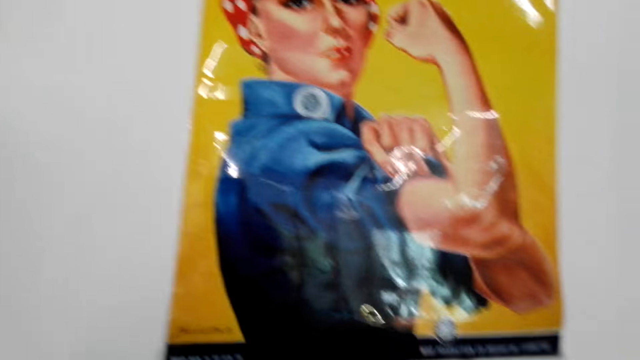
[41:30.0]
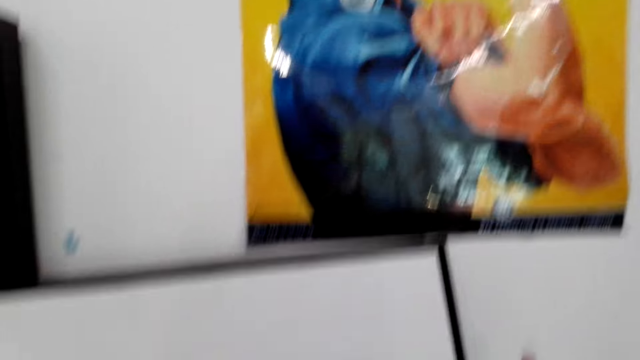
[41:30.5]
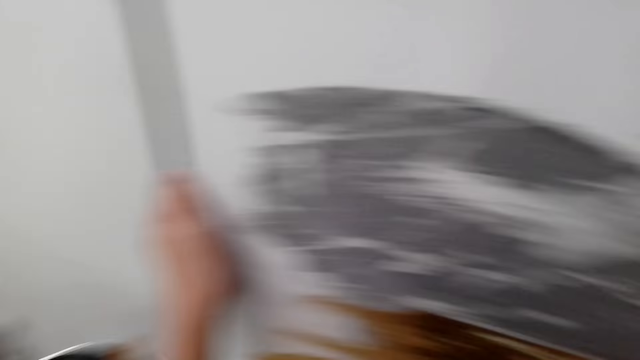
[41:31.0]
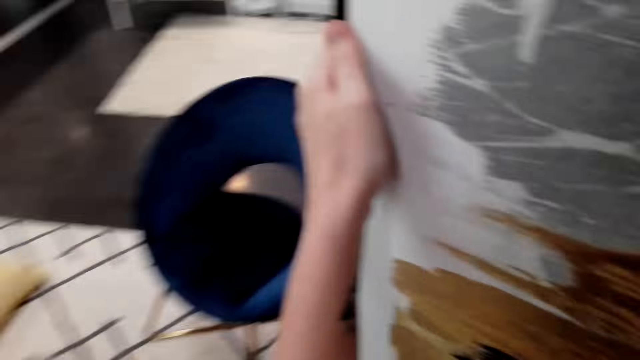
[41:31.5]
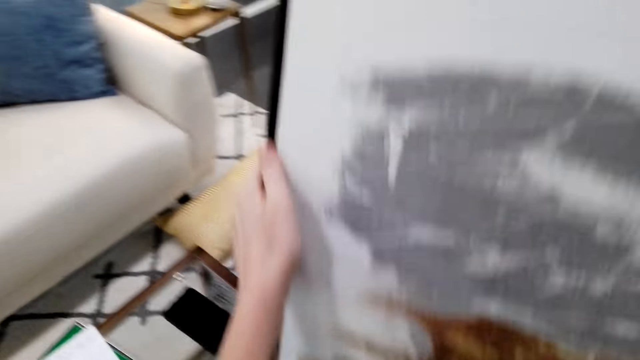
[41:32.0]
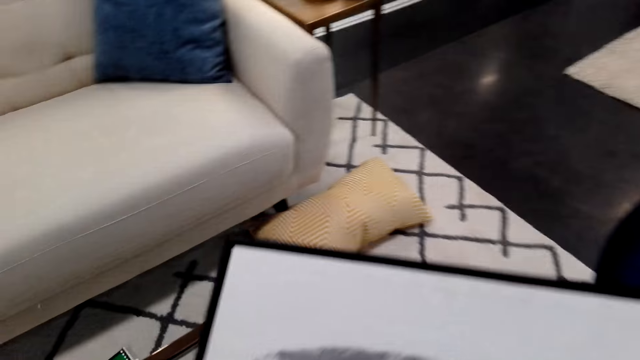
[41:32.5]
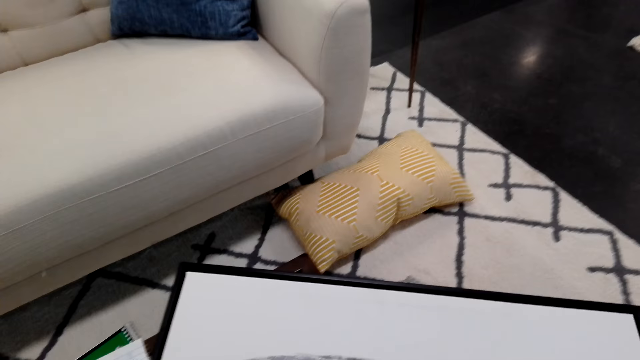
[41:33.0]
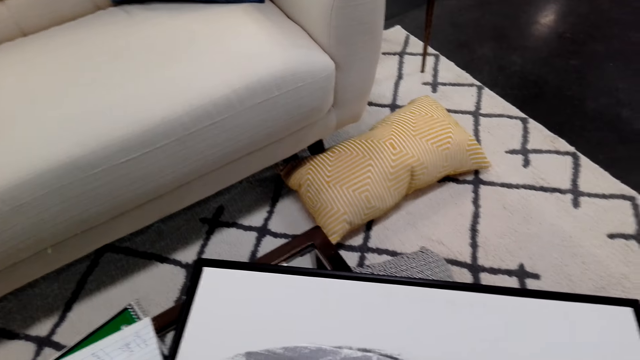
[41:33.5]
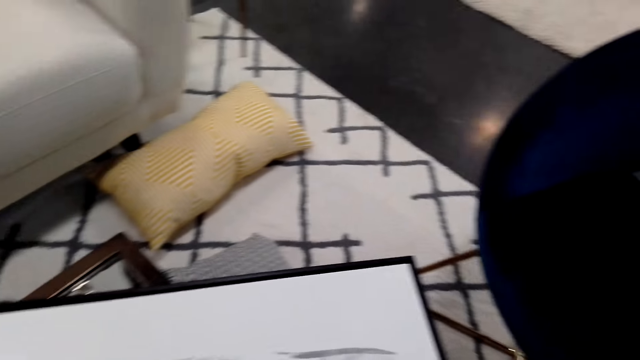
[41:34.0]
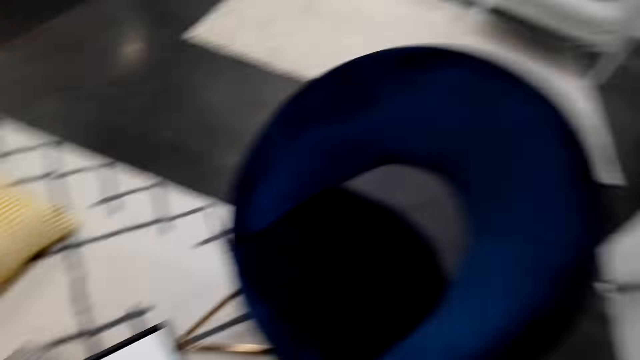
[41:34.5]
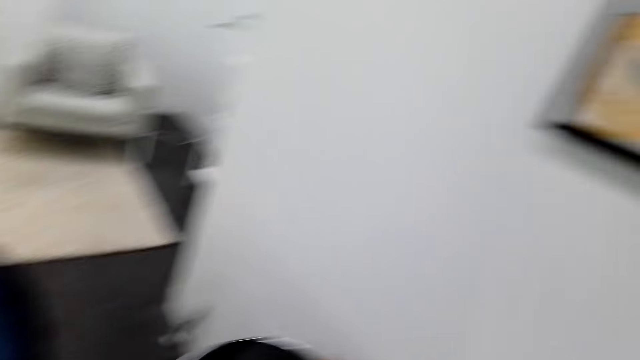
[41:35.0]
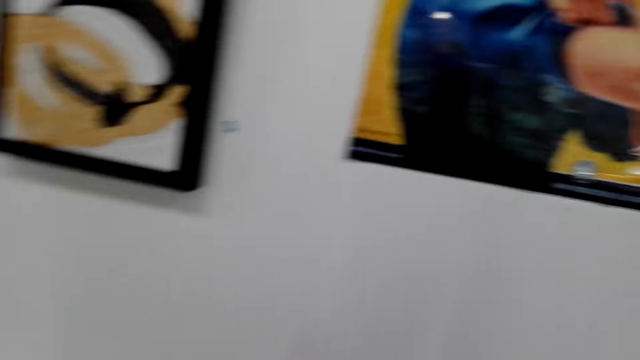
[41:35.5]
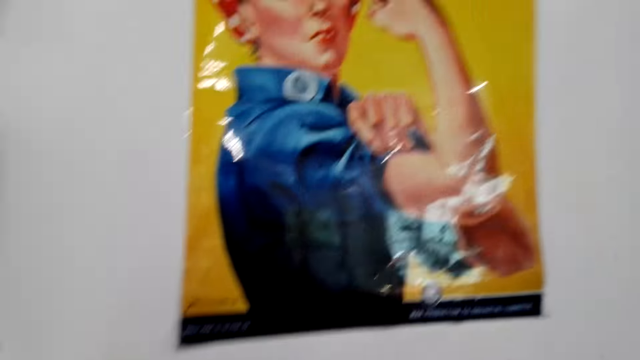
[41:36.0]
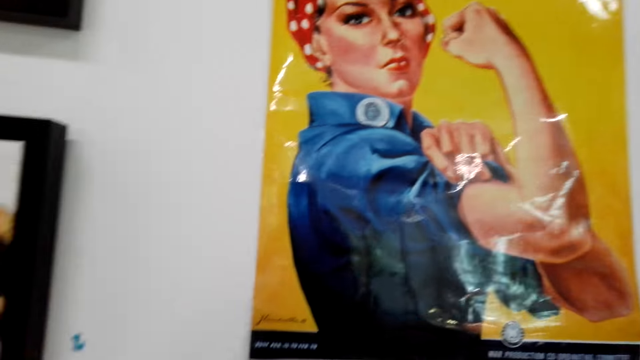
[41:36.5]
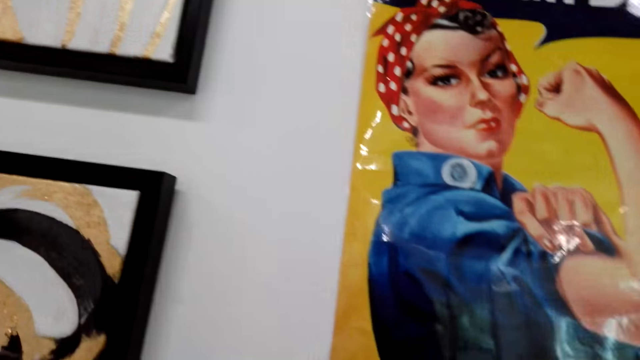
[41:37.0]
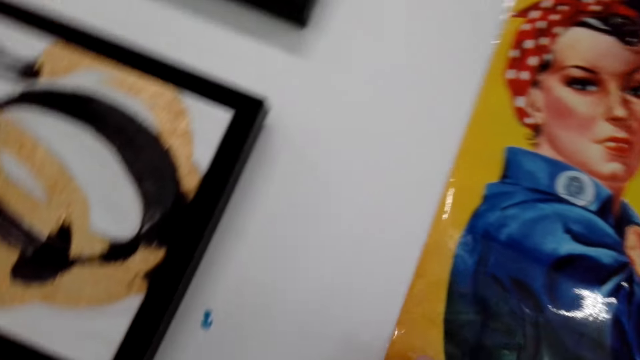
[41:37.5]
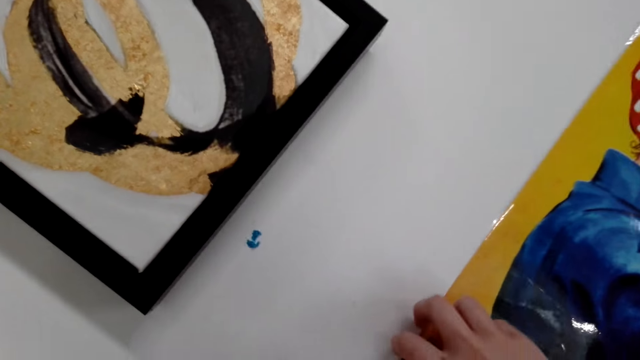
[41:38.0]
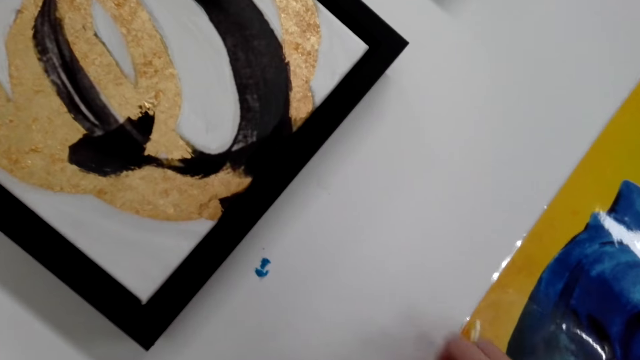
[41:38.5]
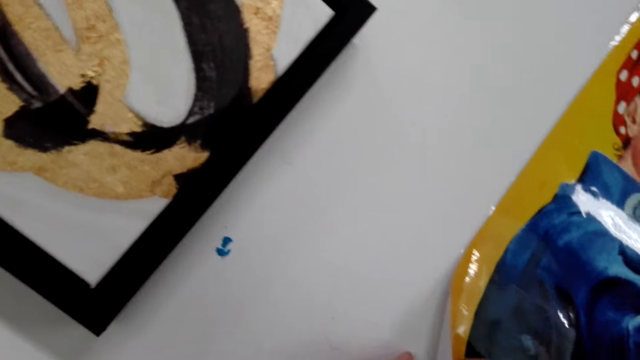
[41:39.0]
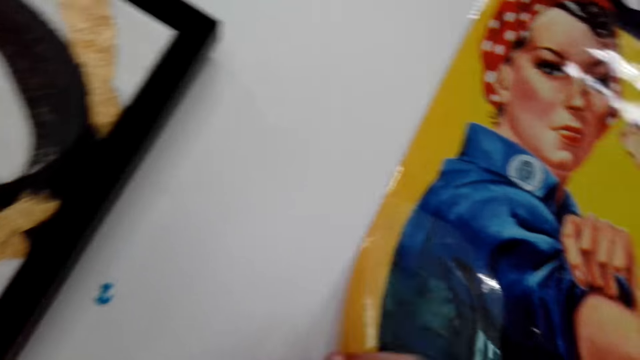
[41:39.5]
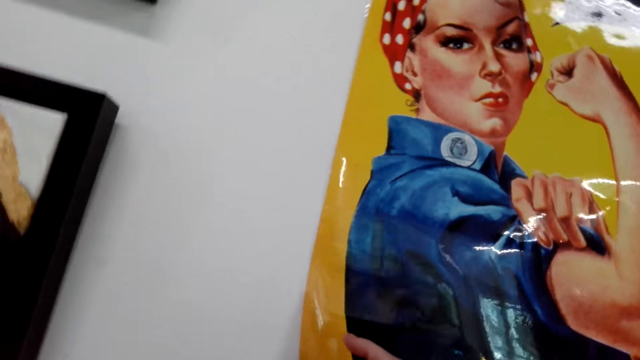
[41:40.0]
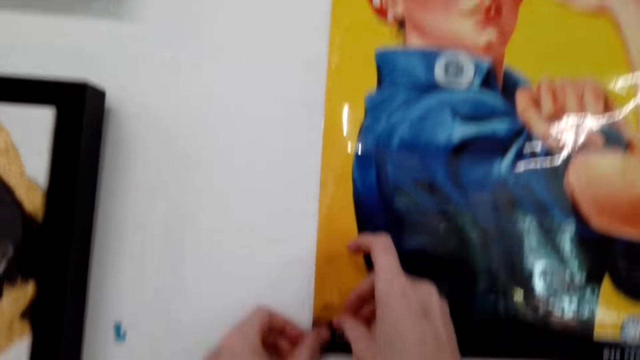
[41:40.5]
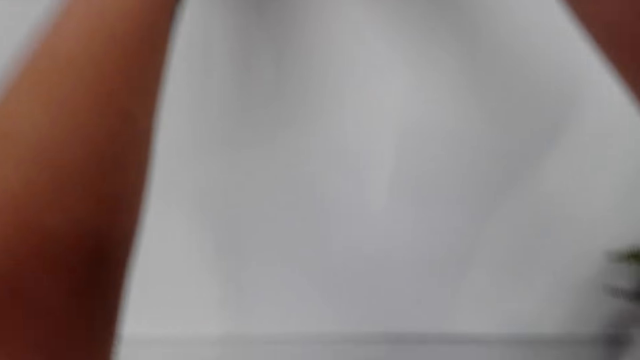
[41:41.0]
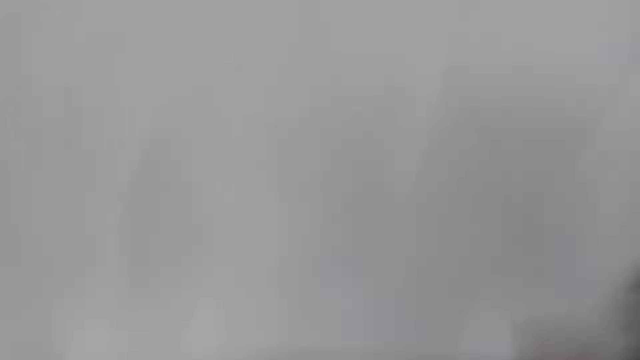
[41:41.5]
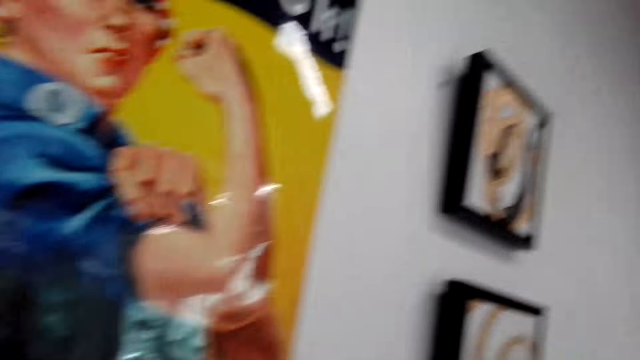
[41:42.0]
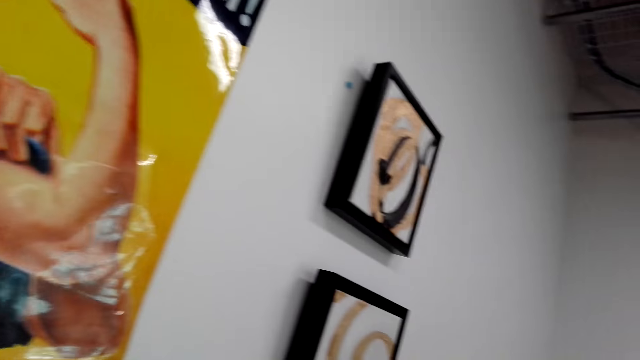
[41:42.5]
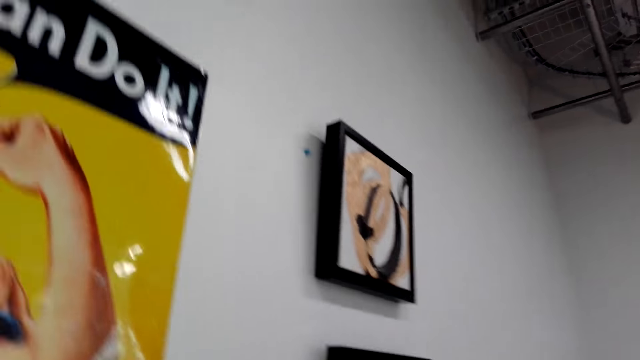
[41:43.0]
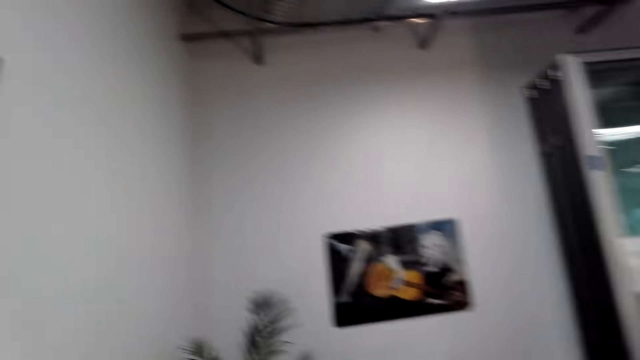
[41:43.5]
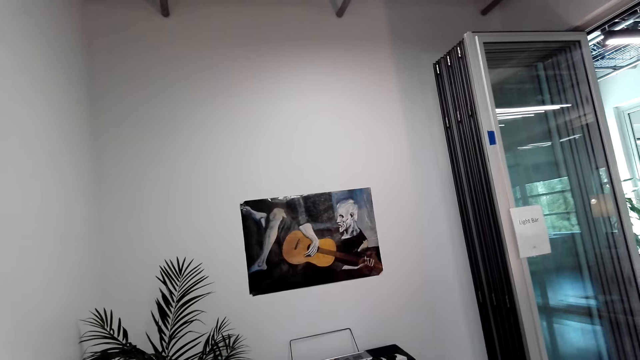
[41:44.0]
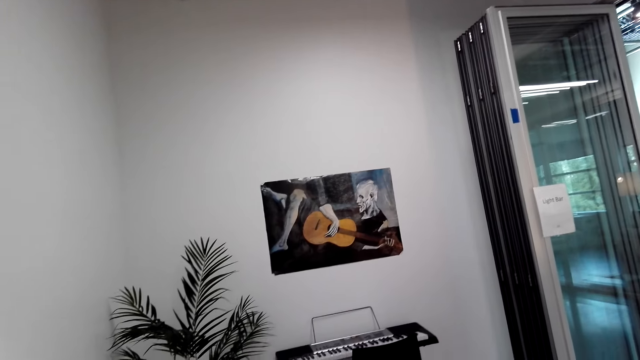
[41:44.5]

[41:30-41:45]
The camera wearer picks up a picture or sculpture. They place the sculpture on the table. They look at the wall chart. They dialogue with a woman. The camera wearer sticks a chart on the wall. They look at the wall chart.

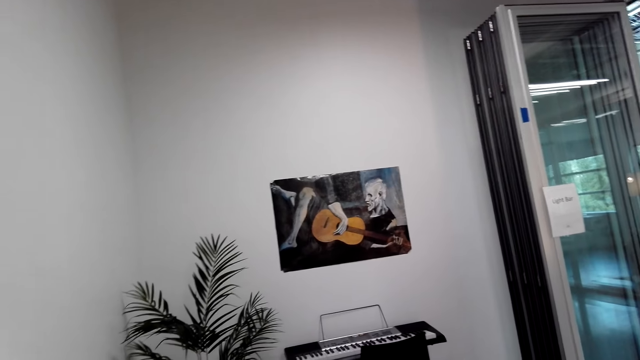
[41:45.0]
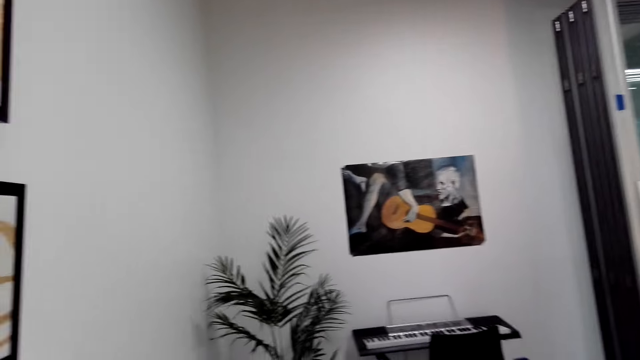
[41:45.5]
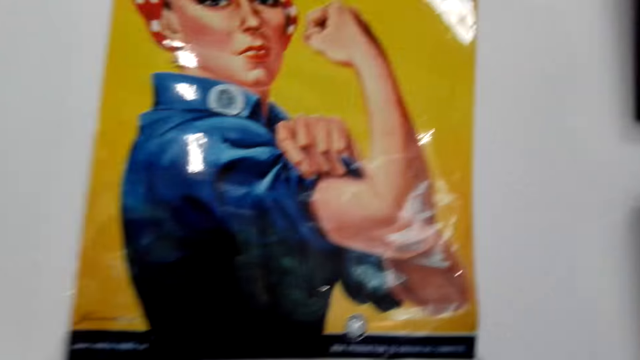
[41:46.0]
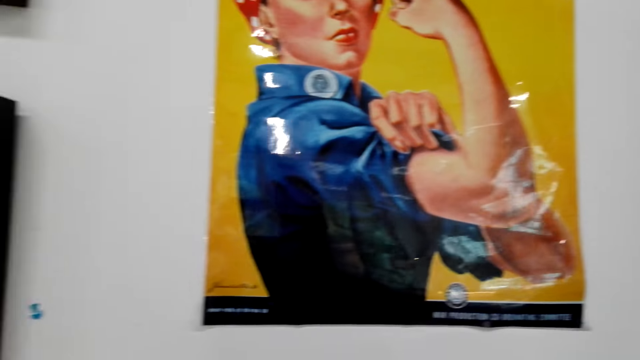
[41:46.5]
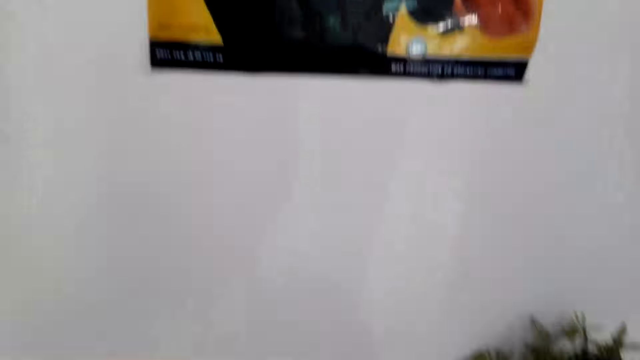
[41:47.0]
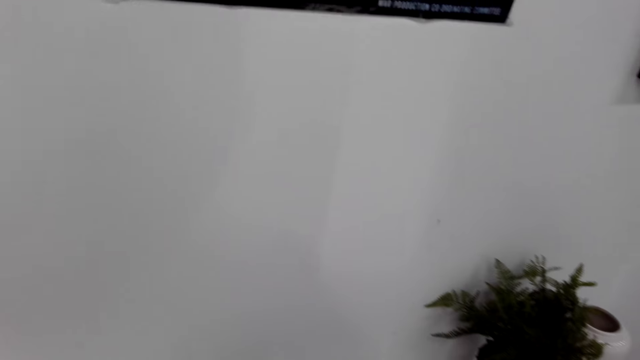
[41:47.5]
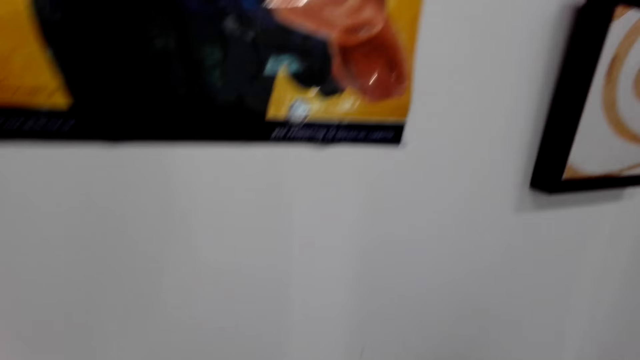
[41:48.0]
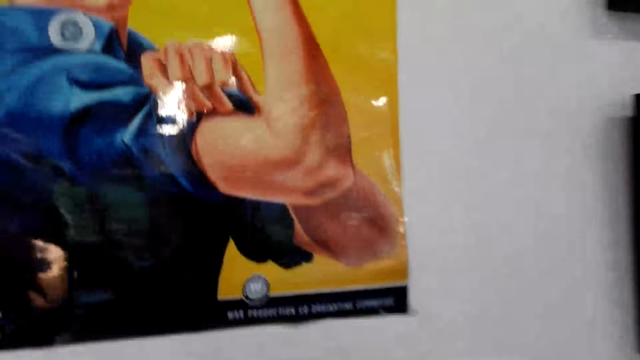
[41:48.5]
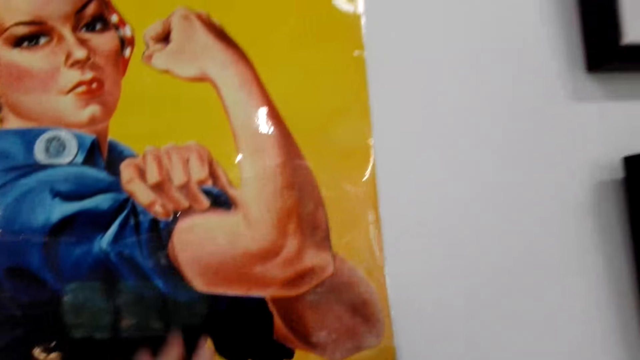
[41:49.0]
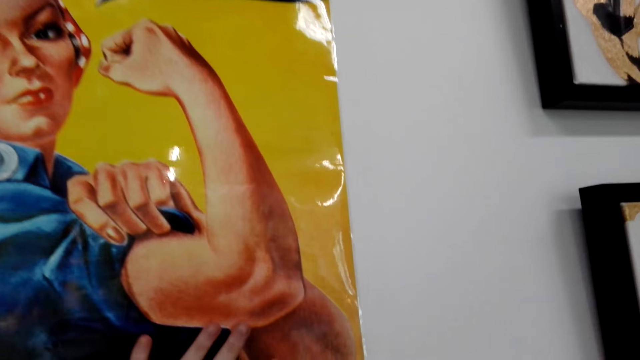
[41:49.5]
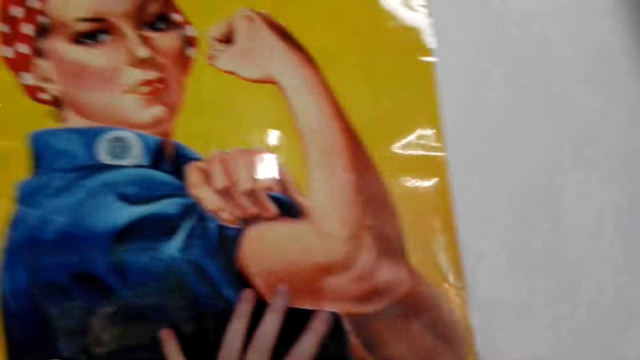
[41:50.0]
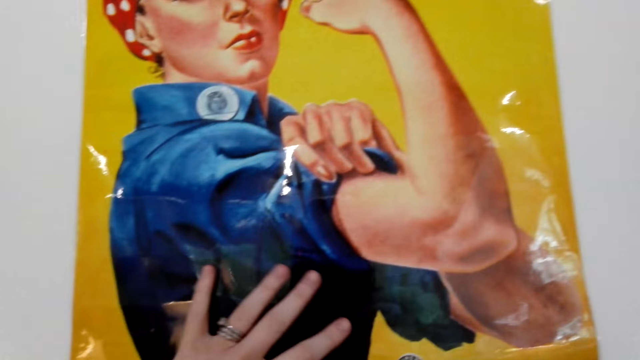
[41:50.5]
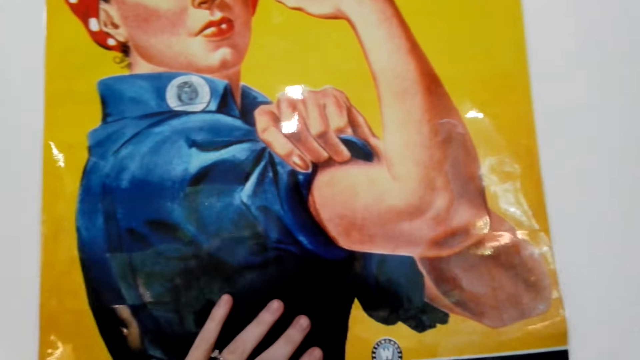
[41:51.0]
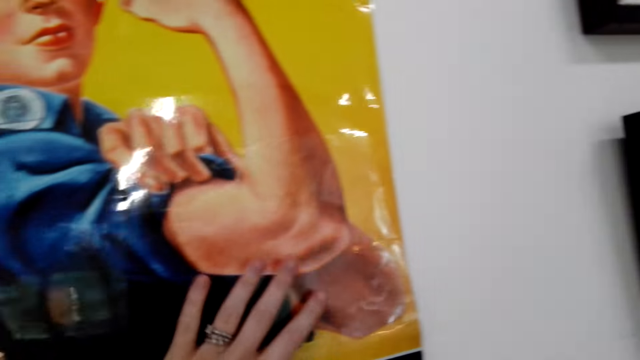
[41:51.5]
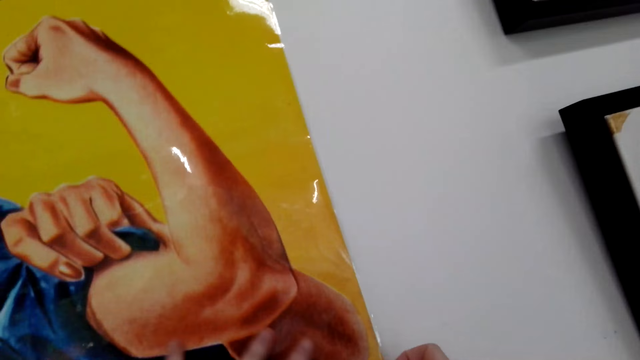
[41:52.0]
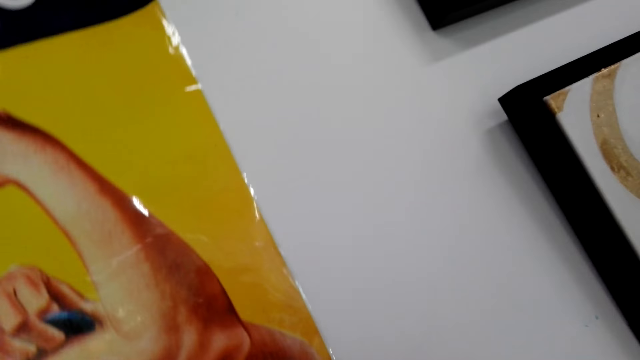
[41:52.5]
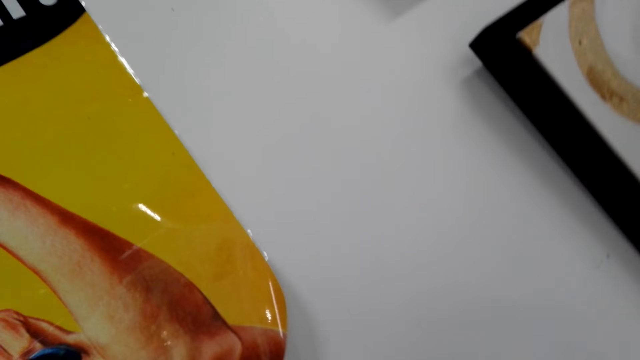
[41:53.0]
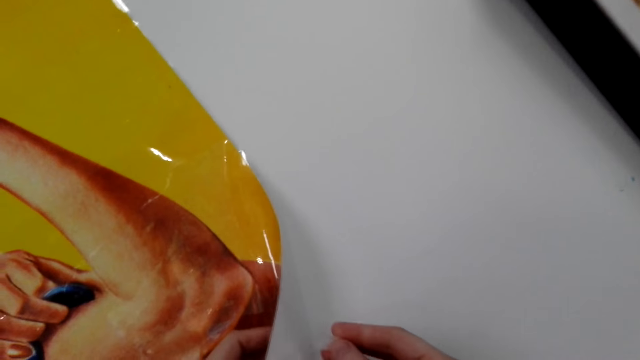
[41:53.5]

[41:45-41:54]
The camera wearer sticks a chart on the wall. They press the poster on the wall.
